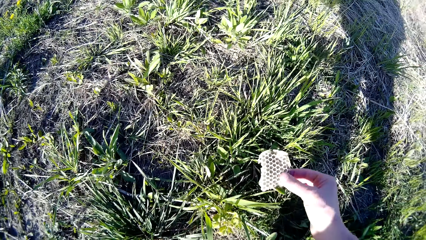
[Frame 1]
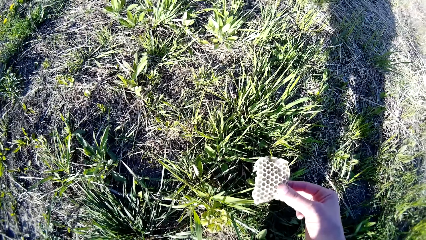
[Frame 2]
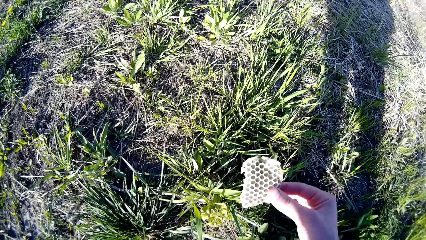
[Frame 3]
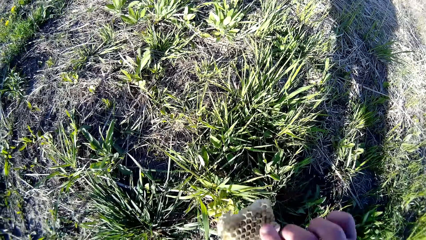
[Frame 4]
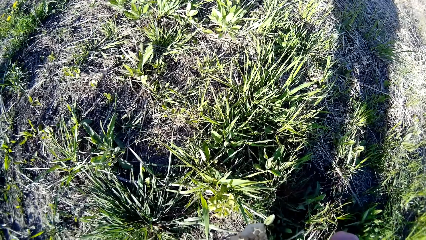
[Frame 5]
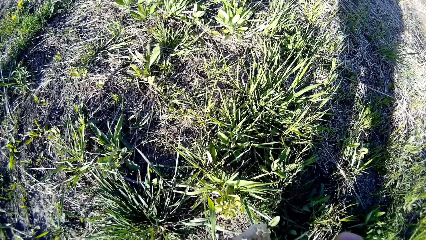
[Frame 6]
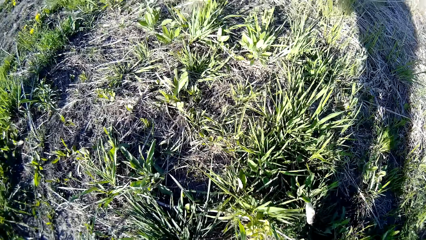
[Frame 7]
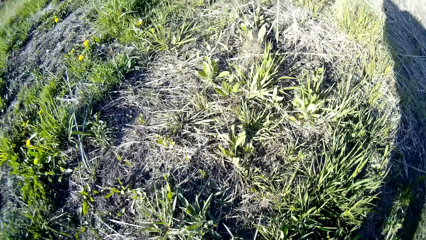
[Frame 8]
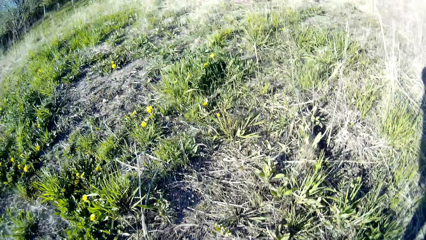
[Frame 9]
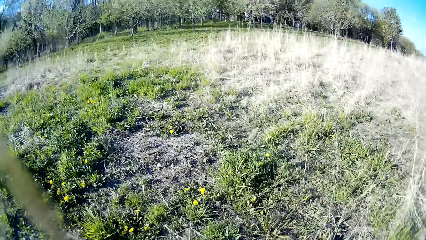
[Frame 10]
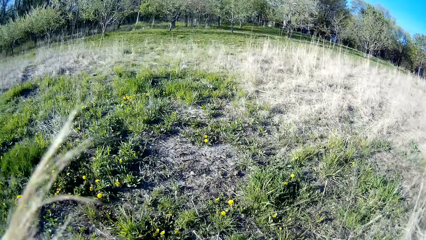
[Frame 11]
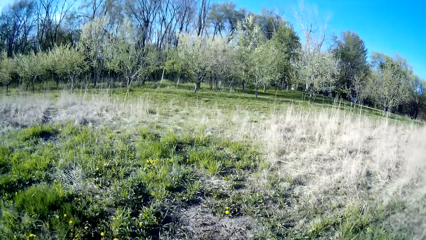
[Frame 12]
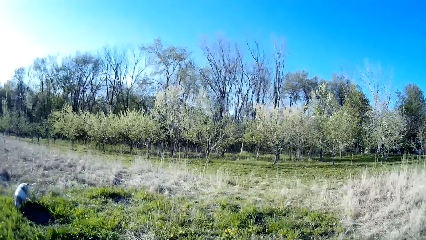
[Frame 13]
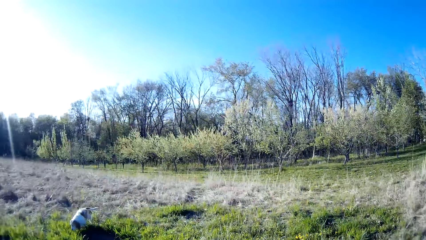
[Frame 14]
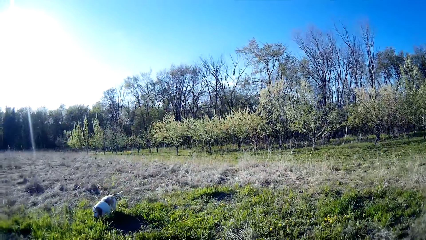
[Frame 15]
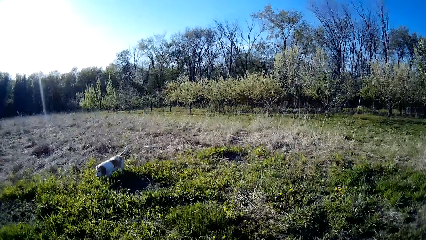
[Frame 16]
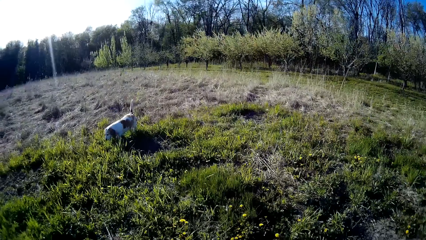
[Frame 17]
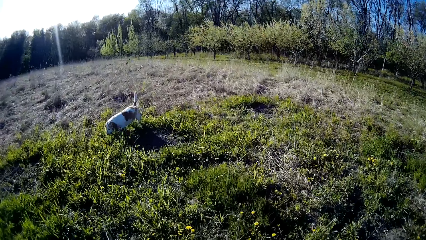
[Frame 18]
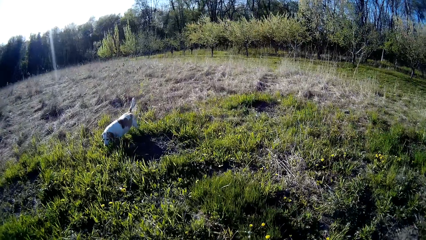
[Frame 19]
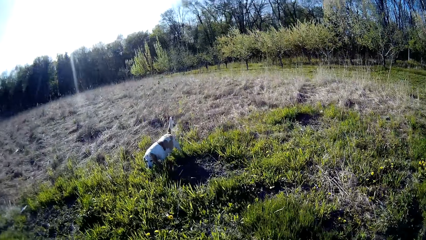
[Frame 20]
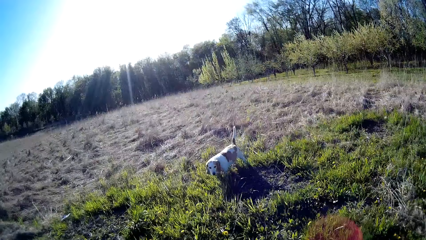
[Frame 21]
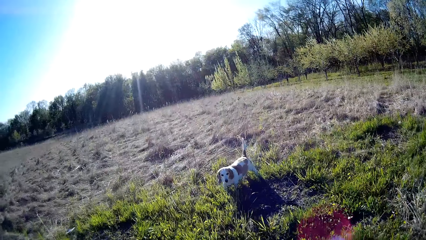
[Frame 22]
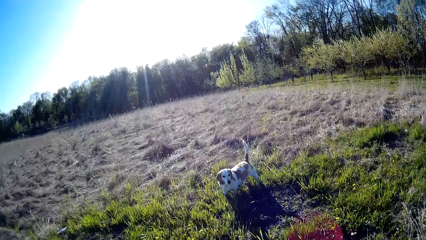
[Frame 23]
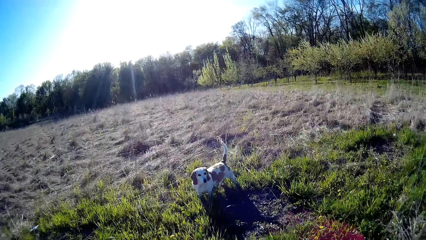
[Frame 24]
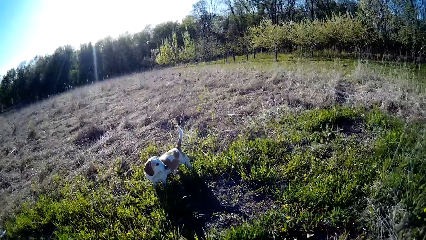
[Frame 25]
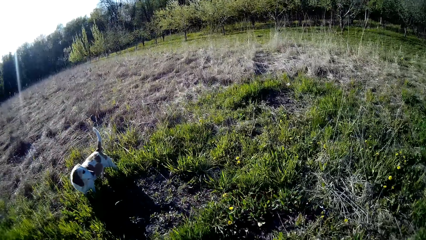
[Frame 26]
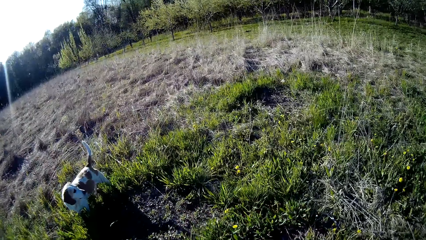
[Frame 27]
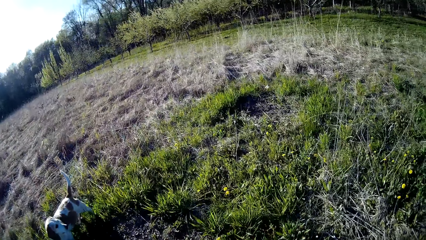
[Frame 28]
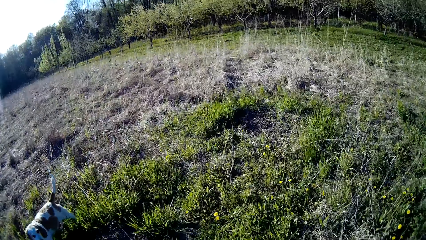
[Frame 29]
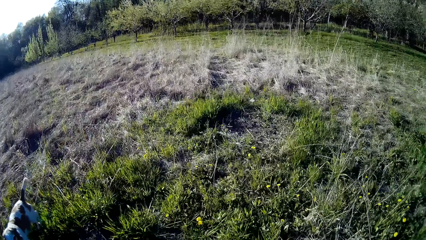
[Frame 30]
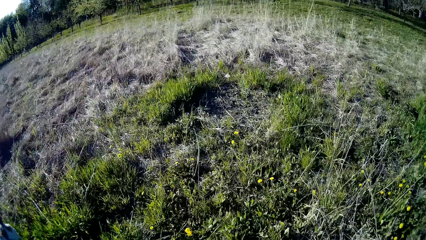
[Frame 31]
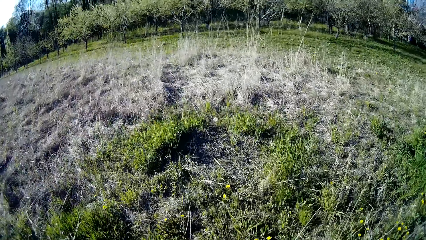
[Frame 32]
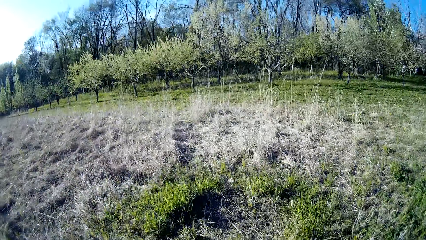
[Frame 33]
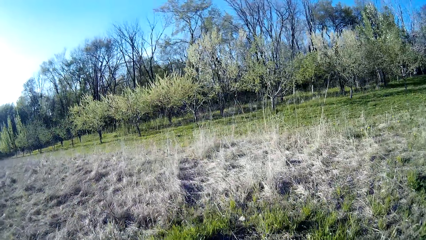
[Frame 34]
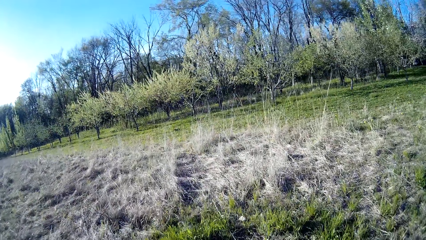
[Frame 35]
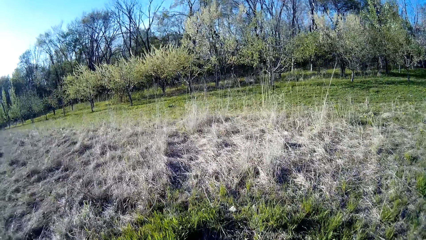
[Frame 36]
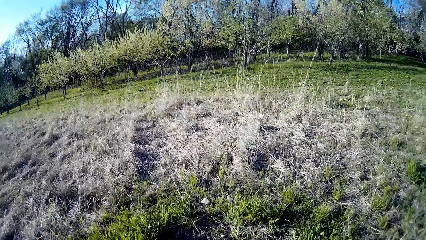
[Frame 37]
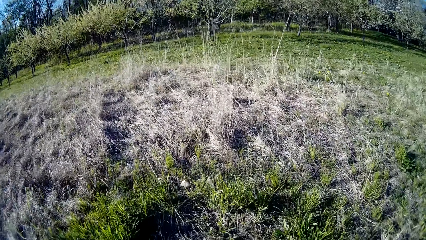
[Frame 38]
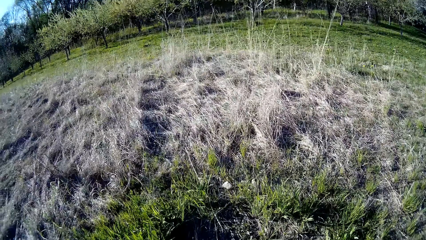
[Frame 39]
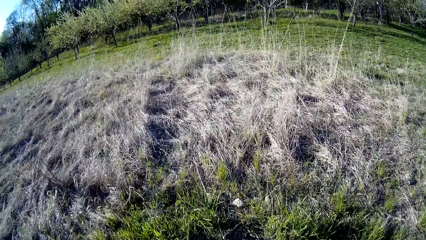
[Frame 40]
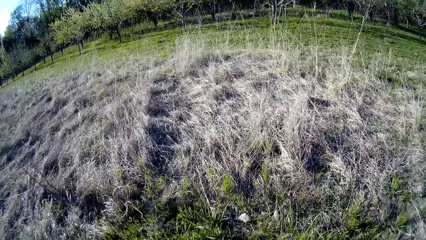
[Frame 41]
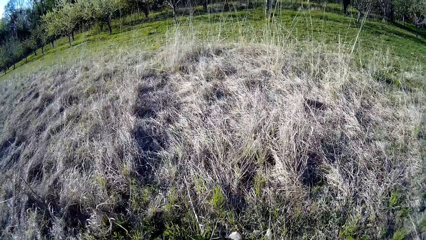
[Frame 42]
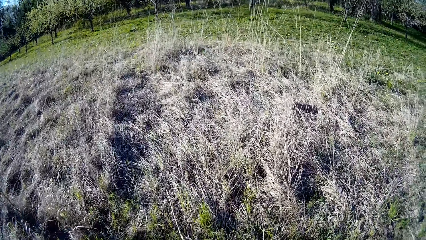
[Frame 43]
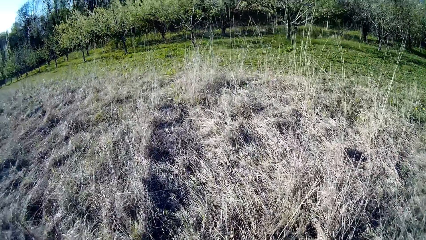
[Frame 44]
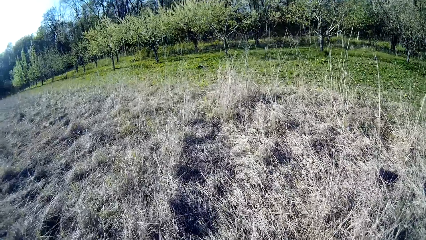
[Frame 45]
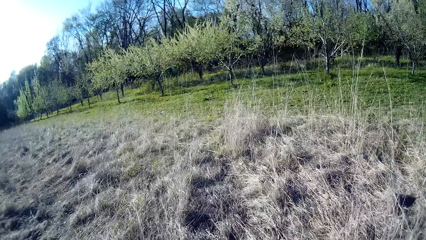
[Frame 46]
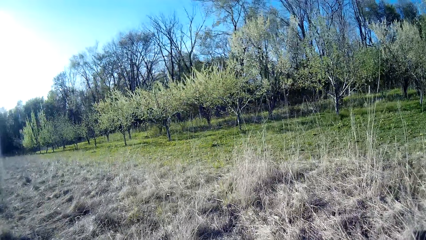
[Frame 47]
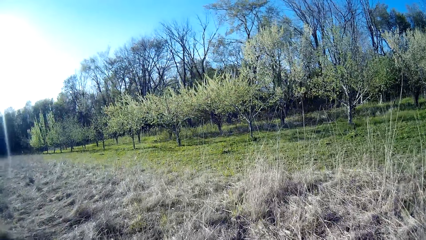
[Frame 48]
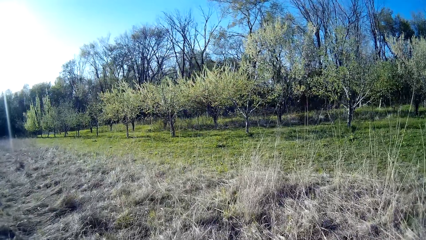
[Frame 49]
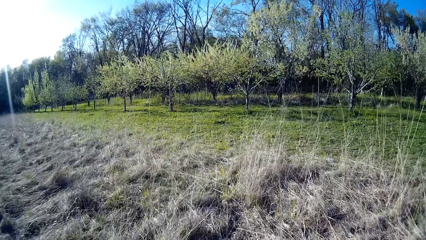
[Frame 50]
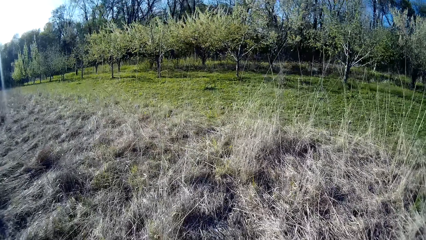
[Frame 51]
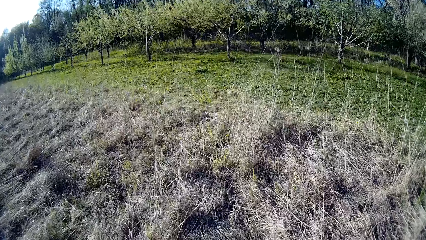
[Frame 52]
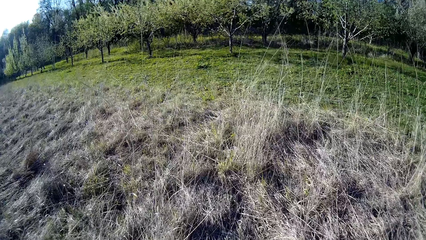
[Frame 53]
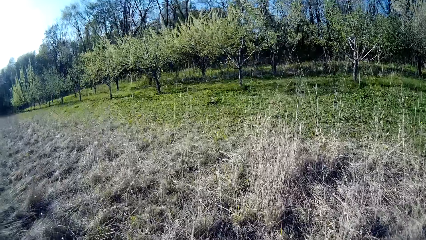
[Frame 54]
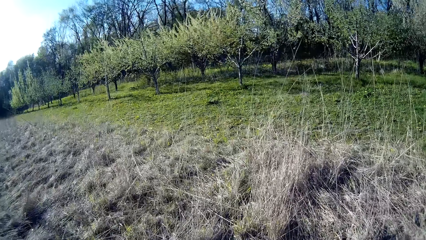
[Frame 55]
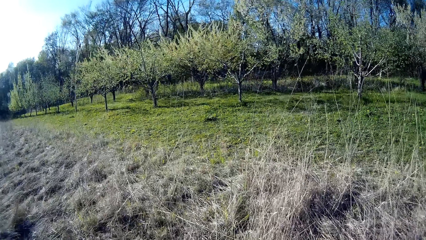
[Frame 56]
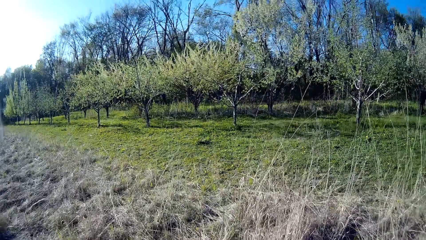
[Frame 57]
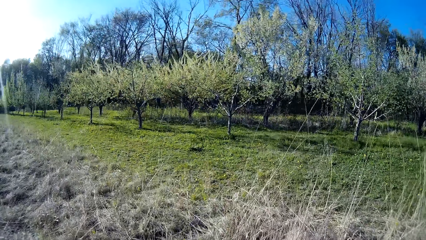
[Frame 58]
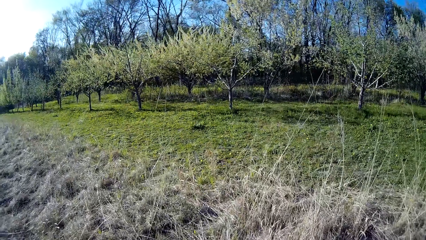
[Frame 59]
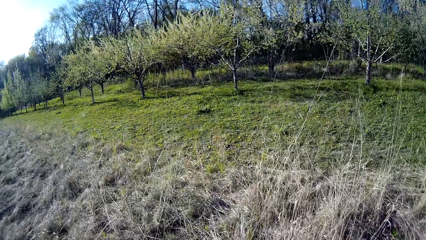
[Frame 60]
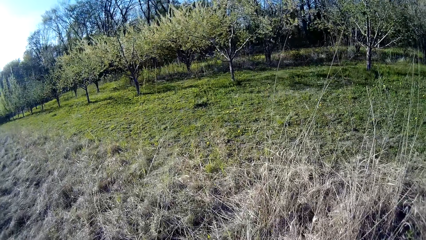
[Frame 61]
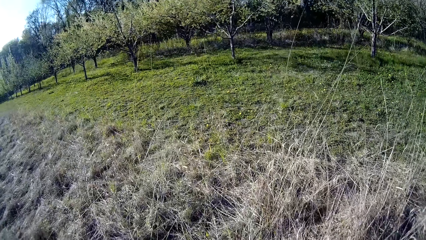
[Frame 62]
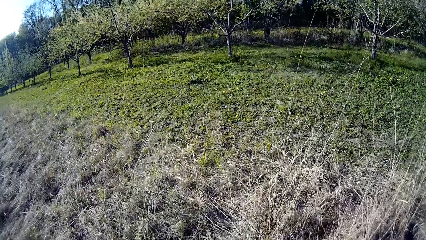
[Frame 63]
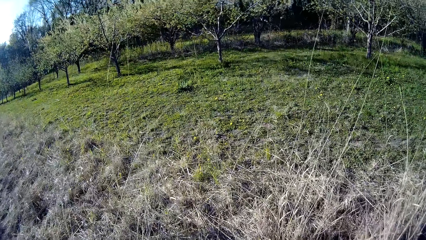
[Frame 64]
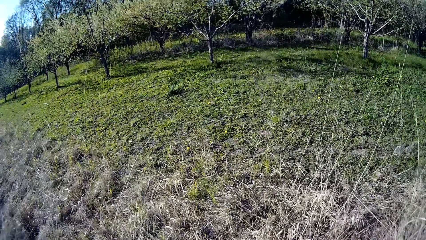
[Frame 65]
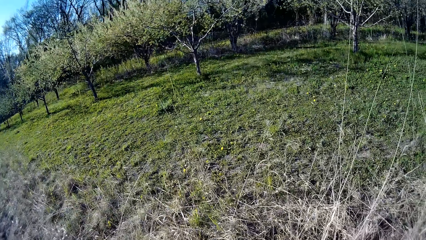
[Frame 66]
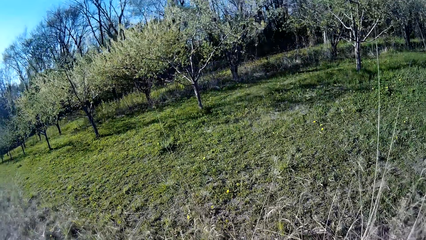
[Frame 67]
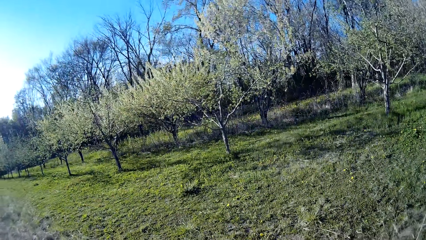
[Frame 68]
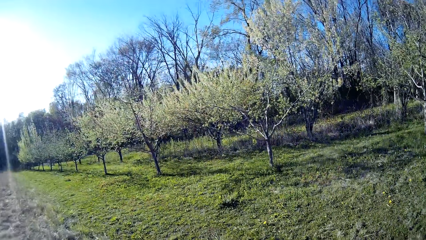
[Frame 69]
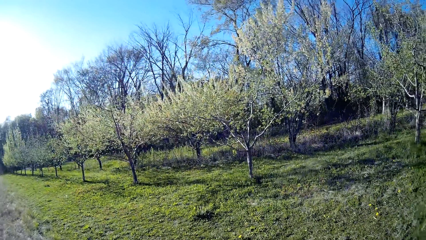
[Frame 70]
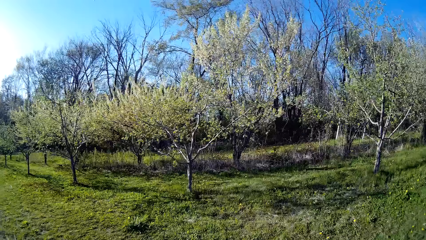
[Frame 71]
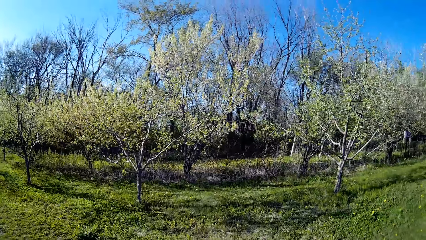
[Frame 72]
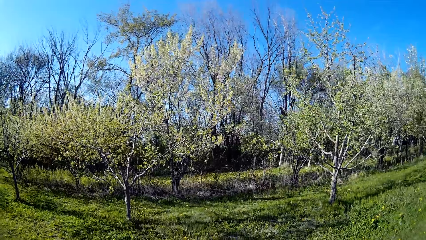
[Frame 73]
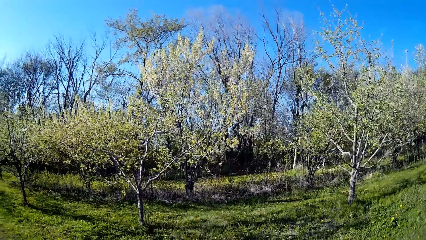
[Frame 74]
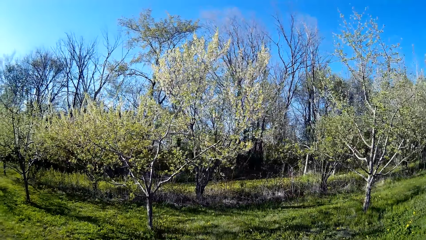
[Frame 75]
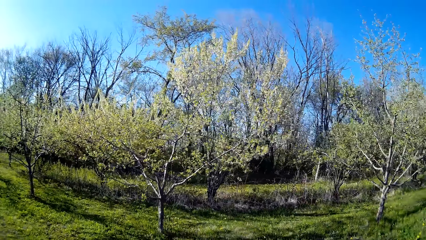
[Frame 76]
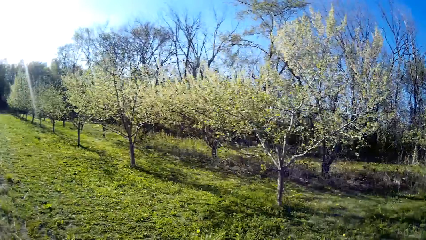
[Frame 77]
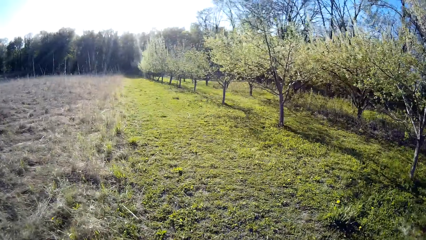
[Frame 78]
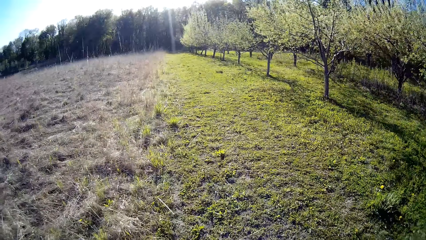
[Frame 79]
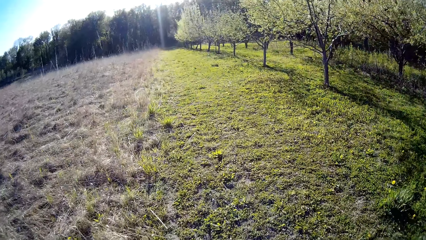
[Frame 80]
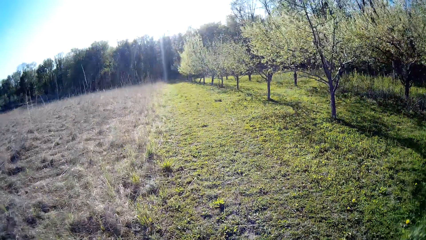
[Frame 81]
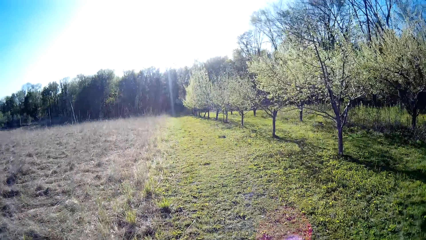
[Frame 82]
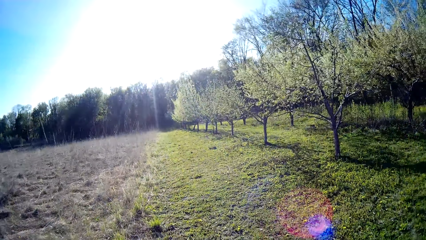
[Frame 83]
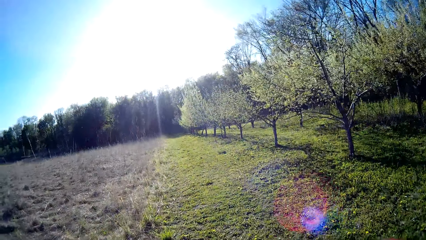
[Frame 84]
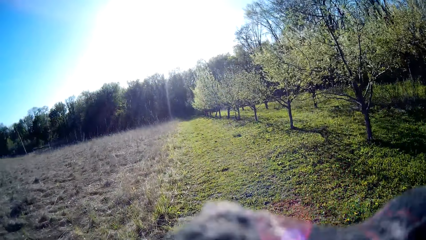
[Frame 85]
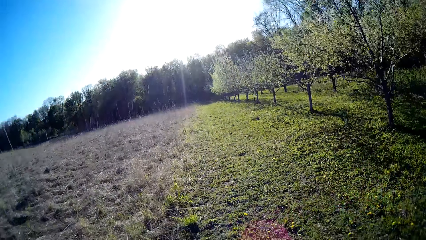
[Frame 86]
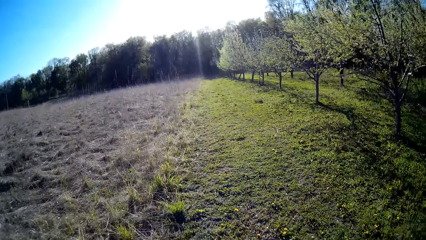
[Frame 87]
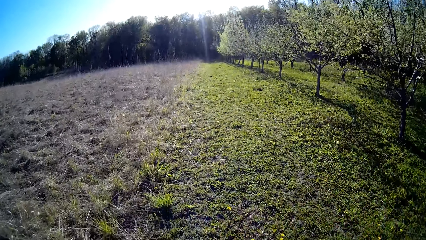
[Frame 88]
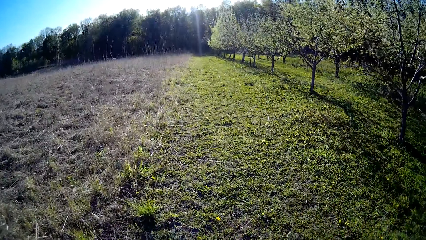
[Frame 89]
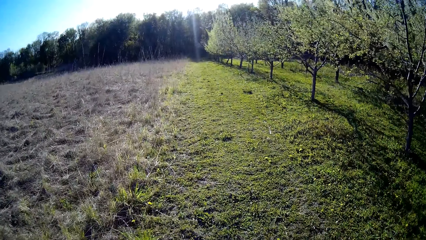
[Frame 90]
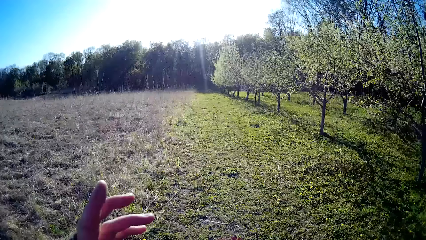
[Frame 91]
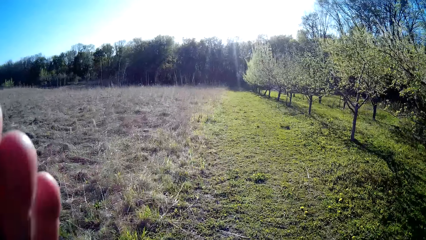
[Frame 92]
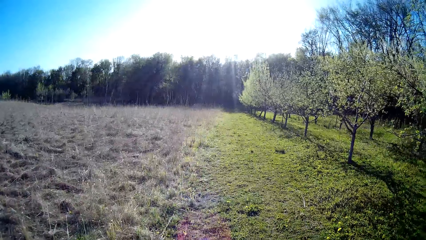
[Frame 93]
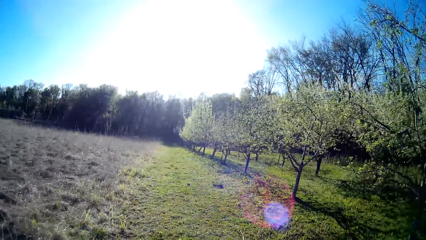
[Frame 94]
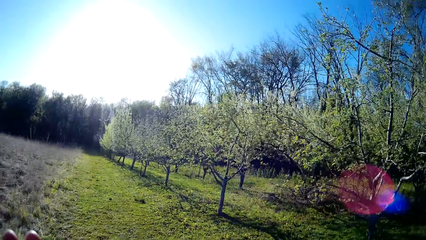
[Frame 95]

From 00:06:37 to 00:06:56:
The camera wearer picks a honey comb on the ground with her right hand. She drops the honey comb on the ground with her right hand. She walks on the field. She walks towards the dog. She walks past the dog.
